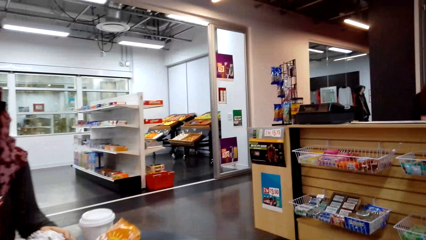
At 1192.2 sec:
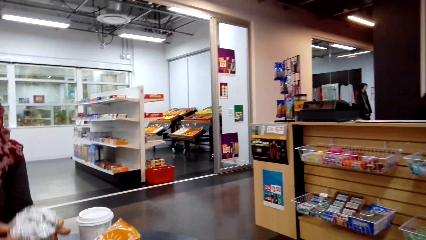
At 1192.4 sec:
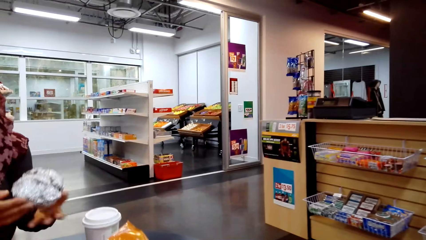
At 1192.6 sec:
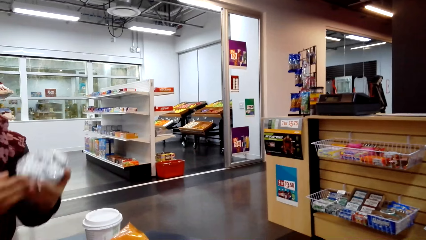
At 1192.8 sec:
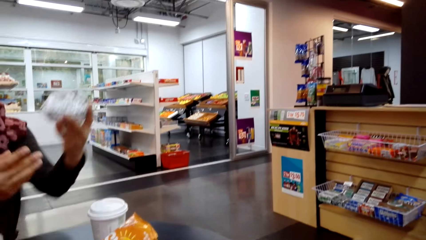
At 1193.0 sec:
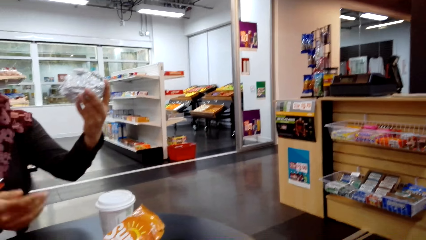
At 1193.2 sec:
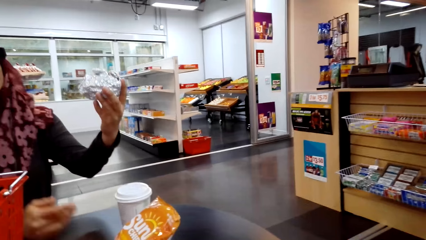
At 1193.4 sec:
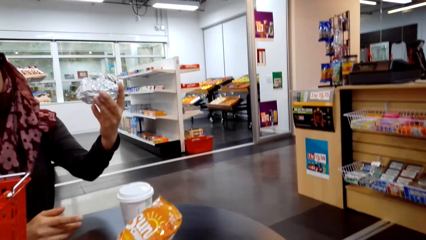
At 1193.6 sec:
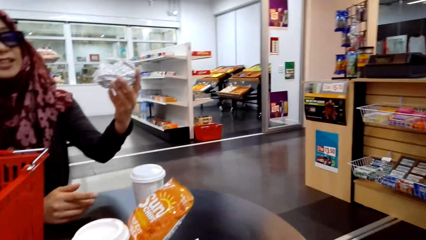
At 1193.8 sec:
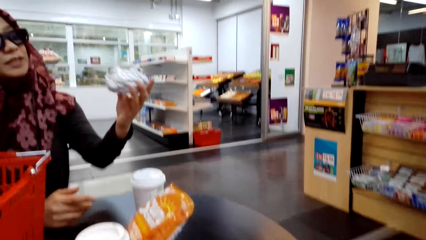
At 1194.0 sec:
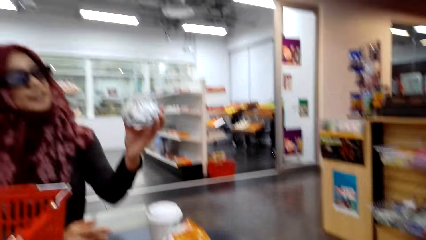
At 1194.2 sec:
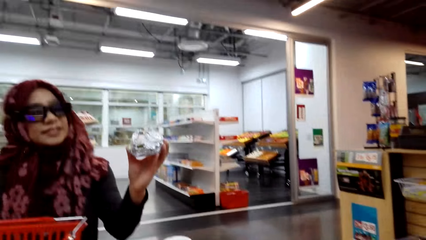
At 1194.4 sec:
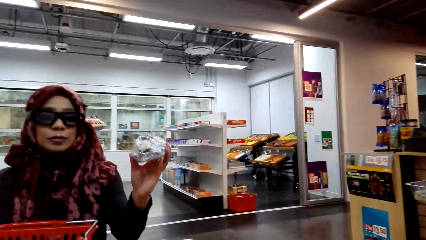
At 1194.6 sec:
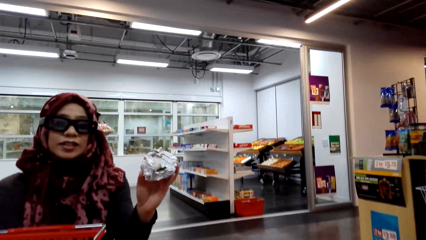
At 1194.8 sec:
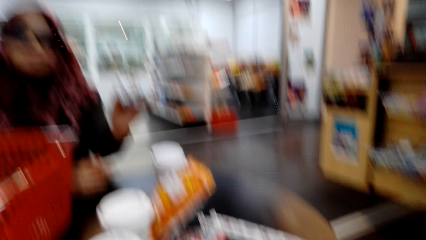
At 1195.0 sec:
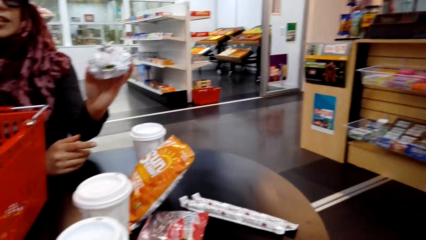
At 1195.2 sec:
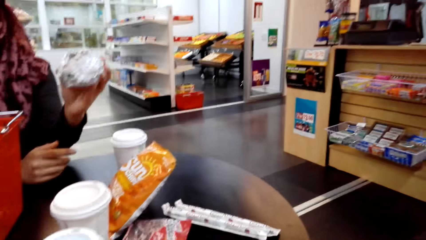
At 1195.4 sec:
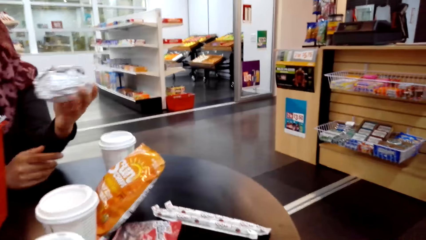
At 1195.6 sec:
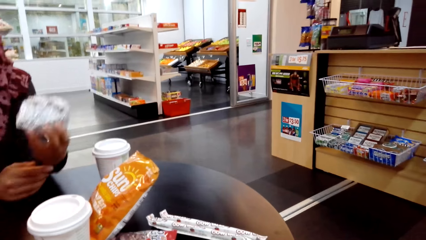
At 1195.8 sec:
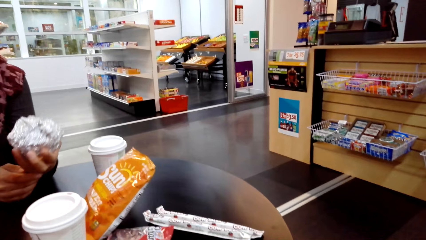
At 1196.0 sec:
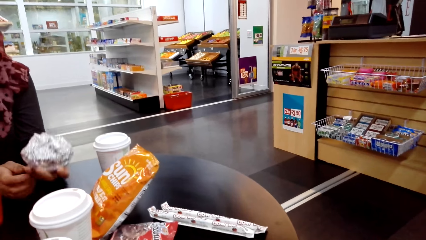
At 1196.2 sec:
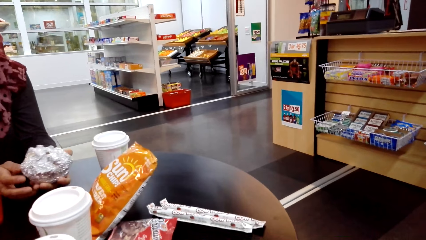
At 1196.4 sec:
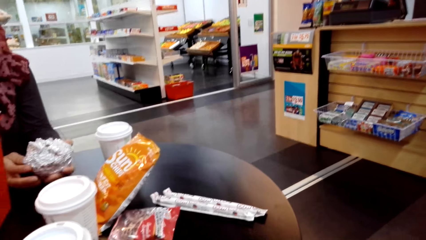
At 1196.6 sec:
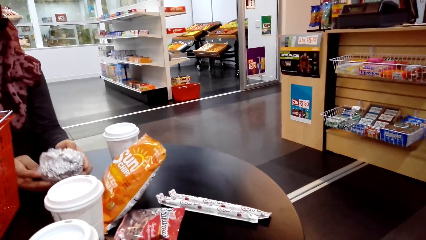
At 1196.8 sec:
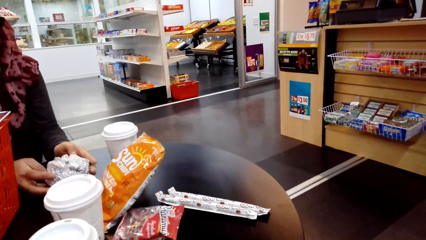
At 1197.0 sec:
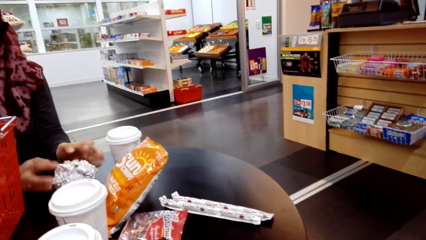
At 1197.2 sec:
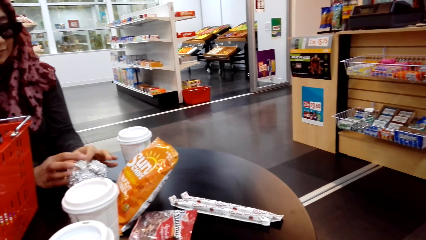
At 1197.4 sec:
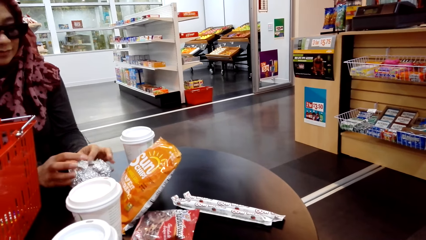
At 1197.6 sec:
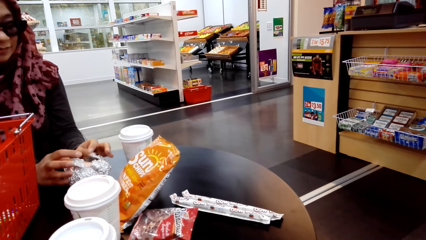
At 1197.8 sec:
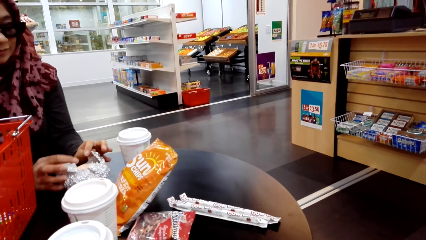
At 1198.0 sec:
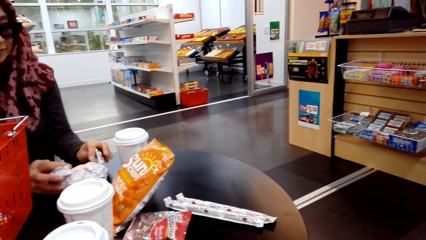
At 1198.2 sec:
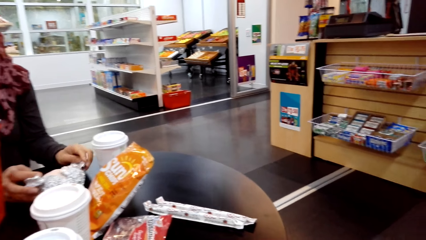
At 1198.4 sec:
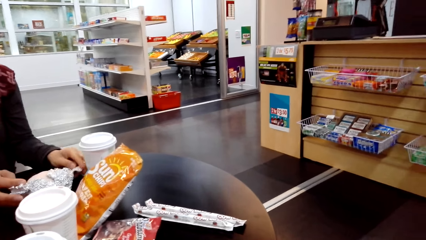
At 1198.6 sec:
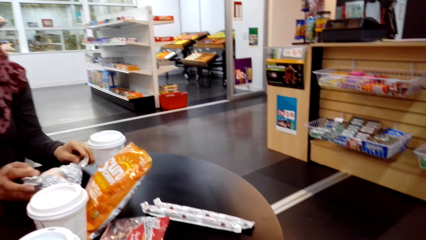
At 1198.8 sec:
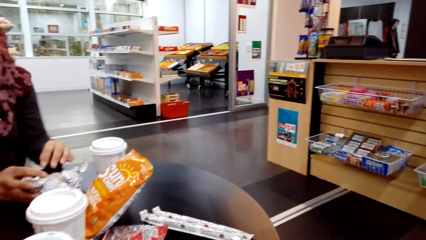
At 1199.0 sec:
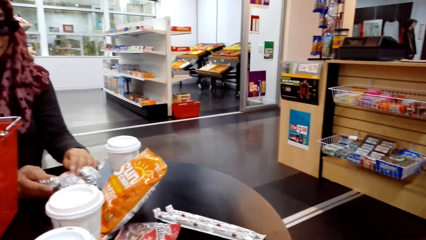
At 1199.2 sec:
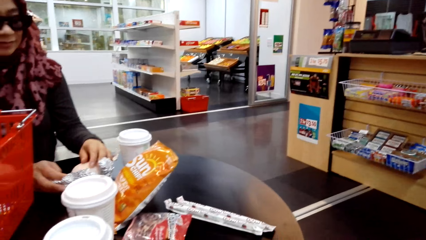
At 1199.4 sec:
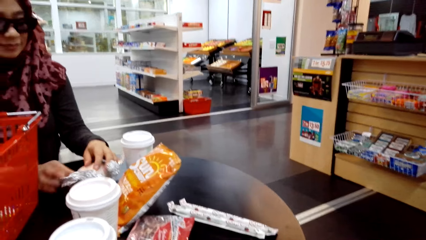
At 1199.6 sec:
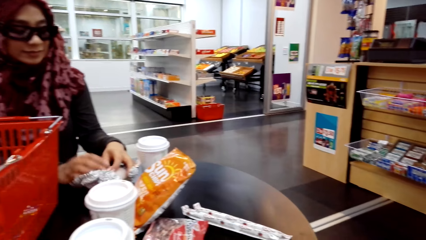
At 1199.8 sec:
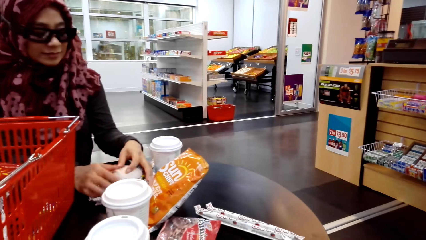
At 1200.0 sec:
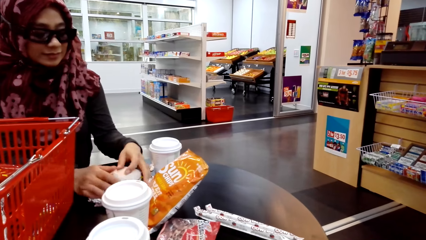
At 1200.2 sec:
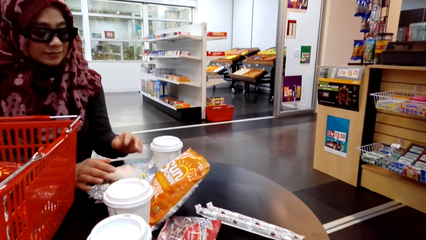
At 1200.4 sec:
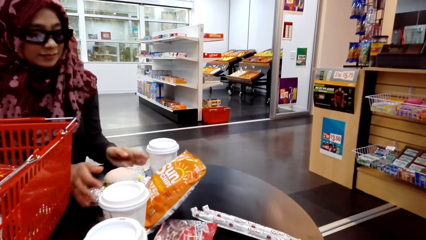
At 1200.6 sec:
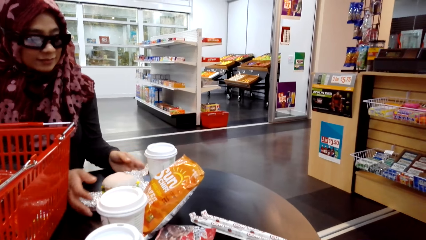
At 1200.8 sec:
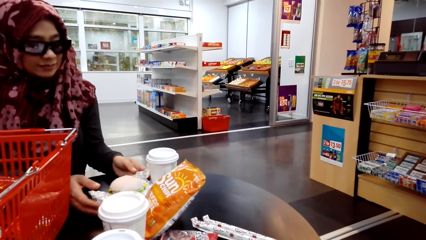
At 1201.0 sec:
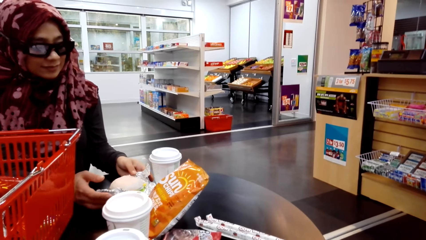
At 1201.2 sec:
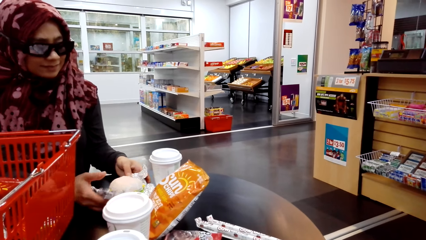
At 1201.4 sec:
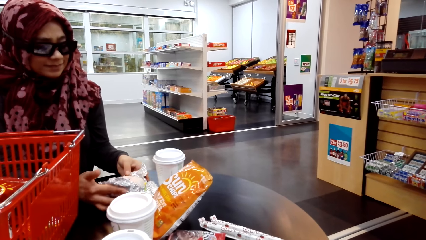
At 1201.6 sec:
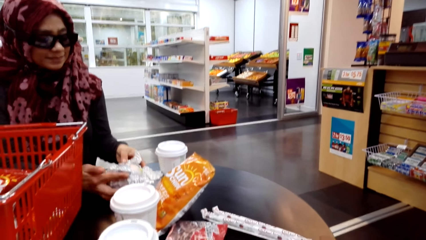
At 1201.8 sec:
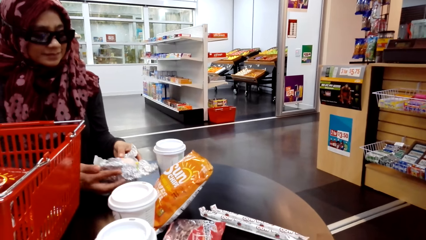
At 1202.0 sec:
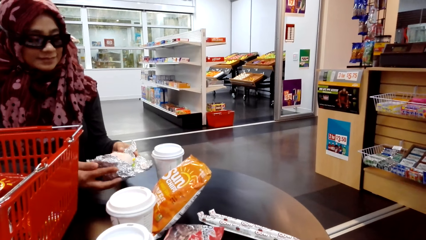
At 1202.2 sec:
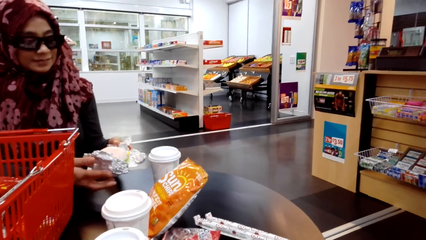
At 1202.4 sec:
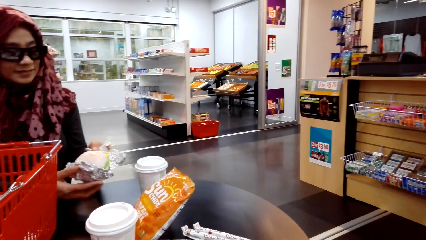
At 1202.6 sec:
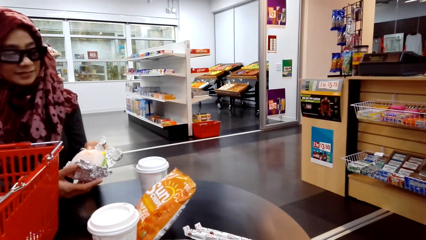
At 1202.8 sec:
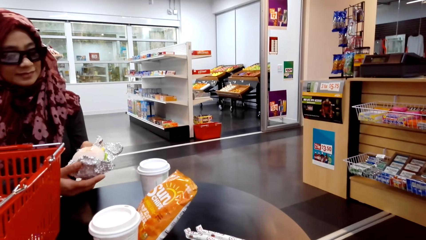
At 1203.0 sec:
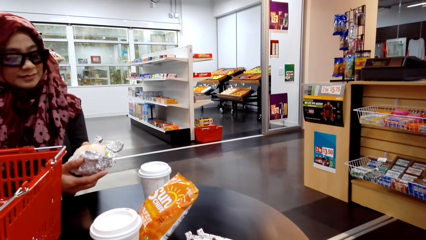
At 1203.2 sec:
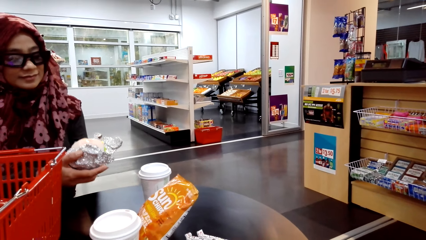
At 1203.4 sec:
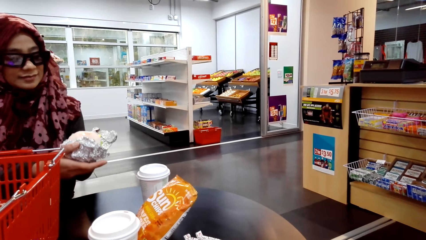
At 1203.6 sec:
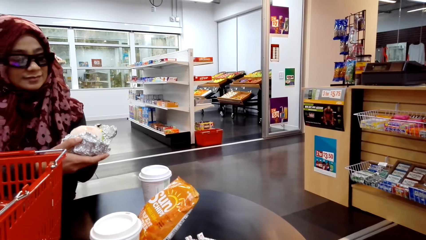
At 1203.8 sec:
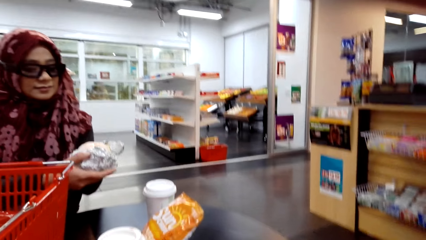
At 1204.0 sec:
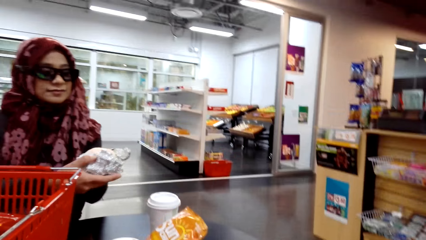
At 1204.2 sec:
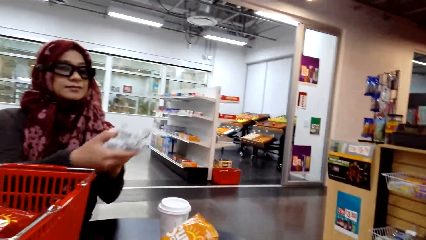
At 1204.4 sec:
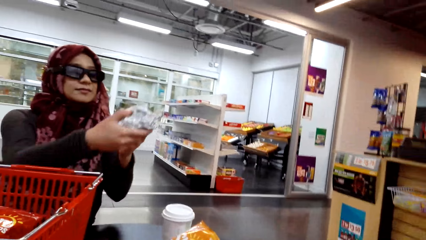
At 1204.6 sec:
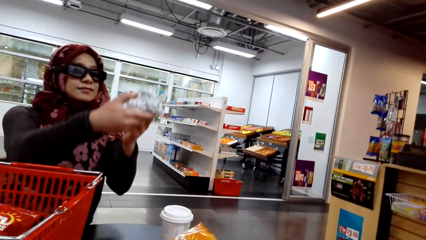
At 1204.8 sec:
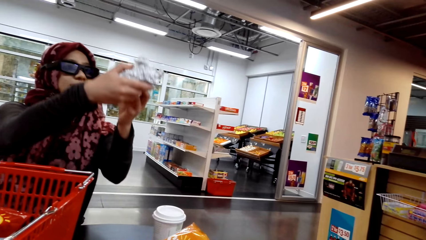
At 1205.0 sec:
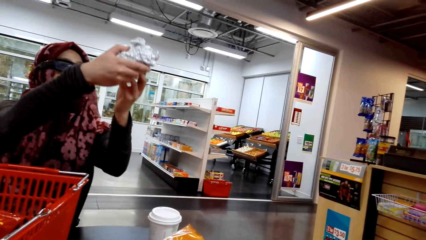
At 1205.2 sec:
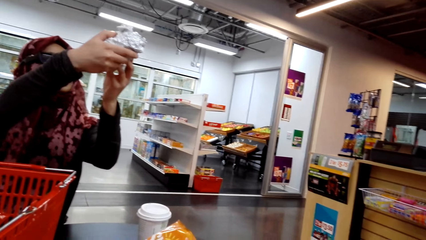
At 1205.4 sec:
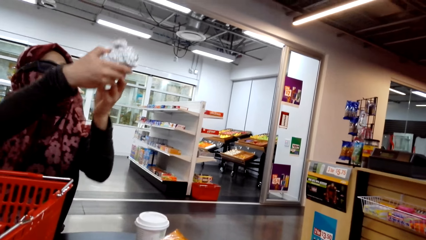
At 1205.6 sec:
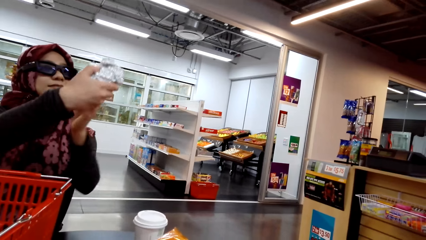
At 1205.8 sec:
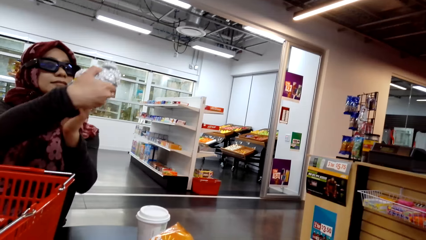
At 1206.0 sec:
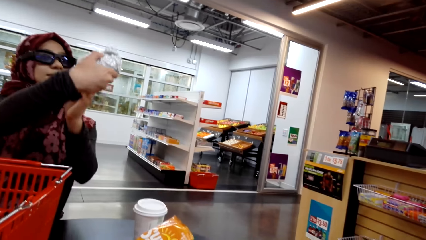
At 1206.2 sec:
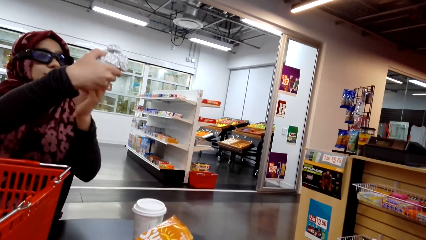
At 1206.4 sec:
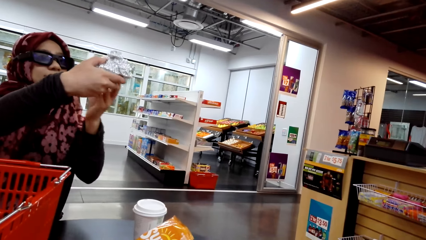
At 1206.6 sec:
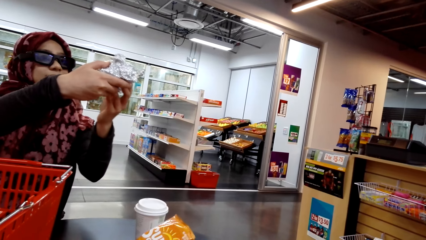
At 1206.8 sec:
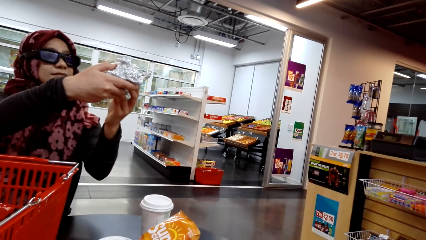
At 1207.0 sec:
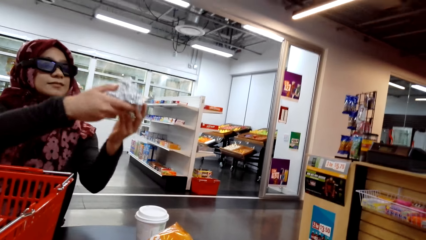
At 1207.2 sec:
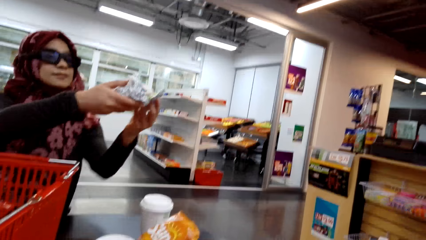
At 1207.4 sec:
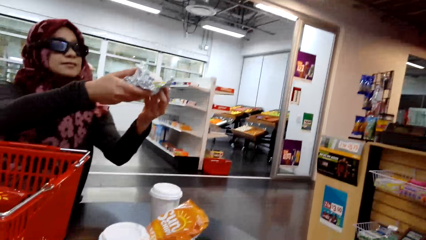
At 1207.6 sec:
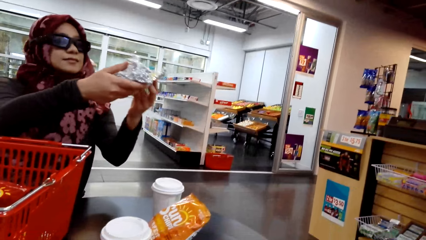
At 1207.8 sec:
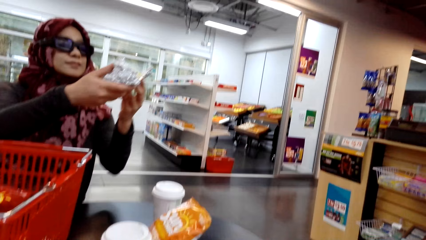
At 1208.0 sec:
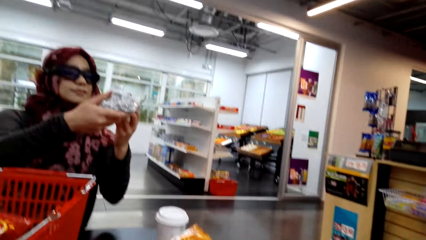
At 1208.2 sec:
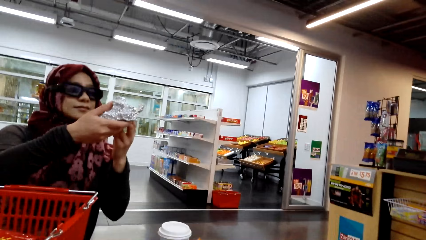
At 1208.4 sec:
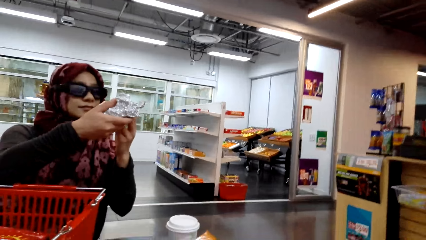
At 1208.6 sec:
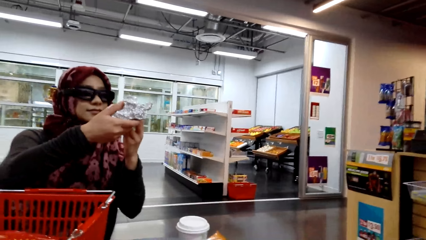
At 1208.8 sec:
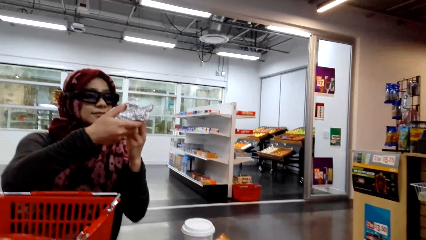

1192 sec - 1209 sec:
A woman converses with the camera wearer. The woman picks something from the table, stares at the object, holds something and converses with the camera wearer. The woman opens something on top of the table and converses with the camera wearer. The camera wearer converses with the woman. The woman carries something on top of the table, carries something up and holds something.
